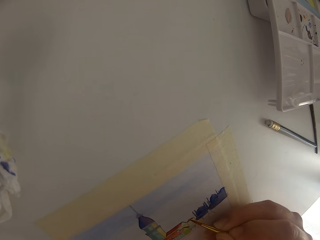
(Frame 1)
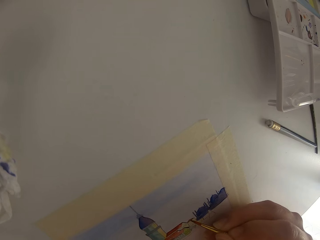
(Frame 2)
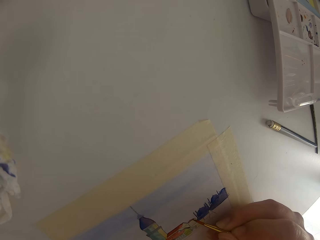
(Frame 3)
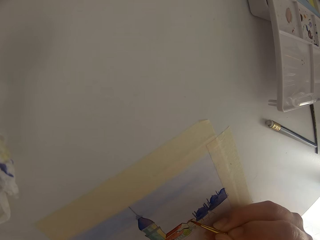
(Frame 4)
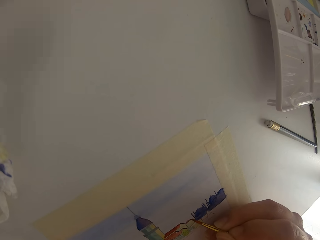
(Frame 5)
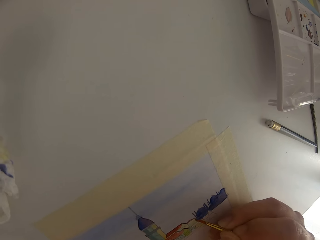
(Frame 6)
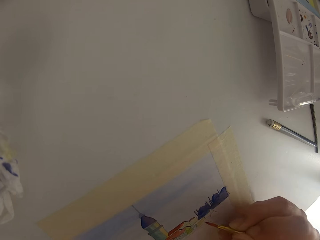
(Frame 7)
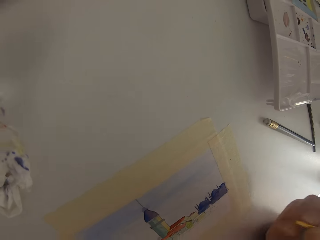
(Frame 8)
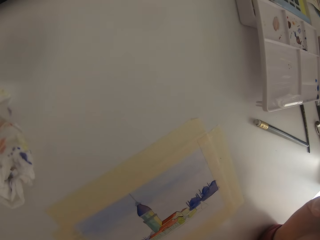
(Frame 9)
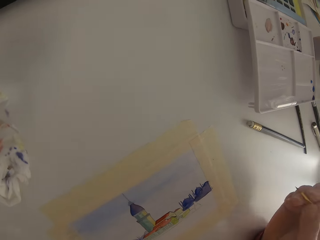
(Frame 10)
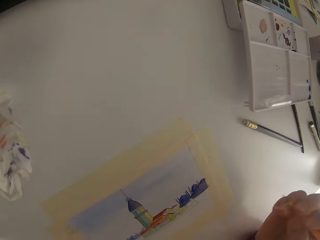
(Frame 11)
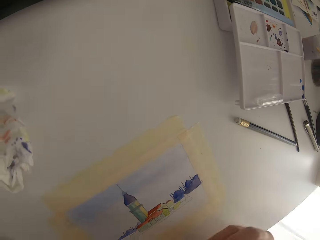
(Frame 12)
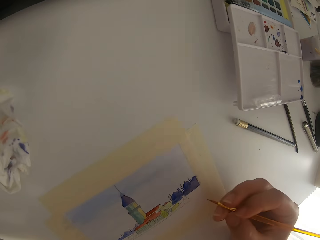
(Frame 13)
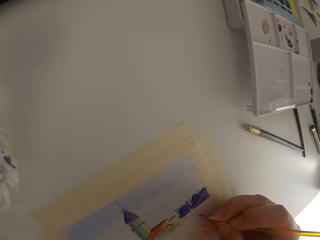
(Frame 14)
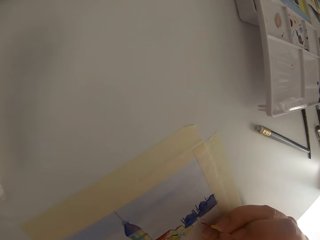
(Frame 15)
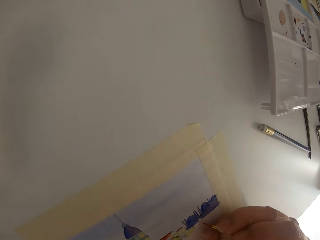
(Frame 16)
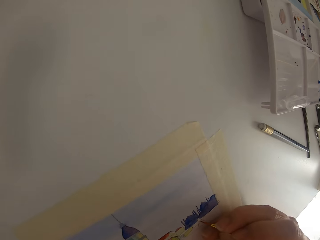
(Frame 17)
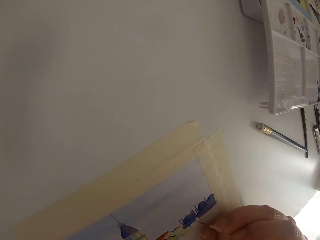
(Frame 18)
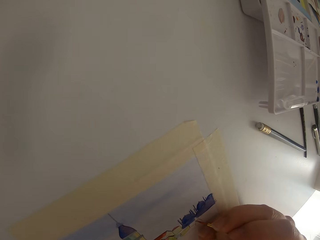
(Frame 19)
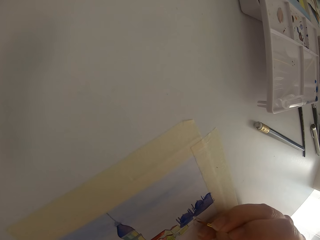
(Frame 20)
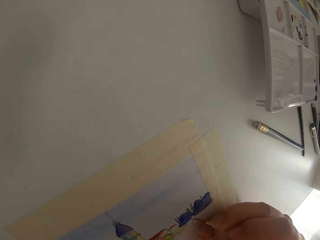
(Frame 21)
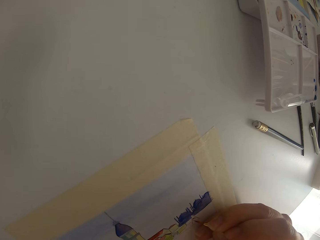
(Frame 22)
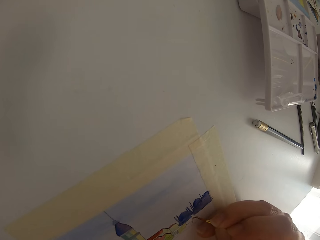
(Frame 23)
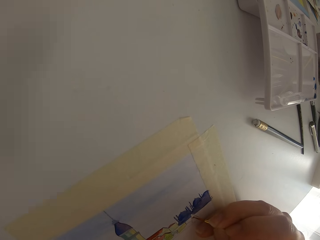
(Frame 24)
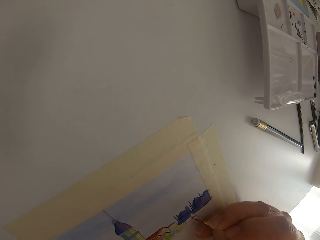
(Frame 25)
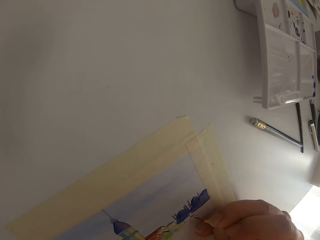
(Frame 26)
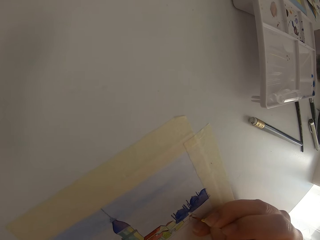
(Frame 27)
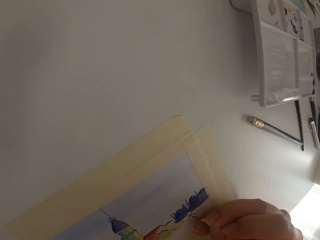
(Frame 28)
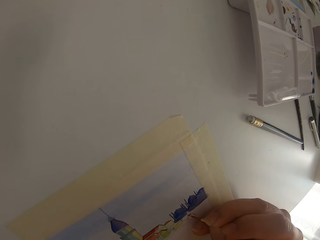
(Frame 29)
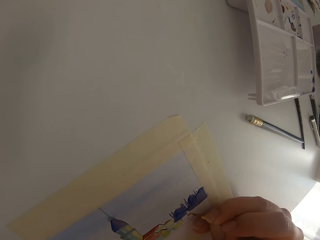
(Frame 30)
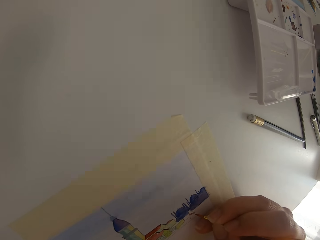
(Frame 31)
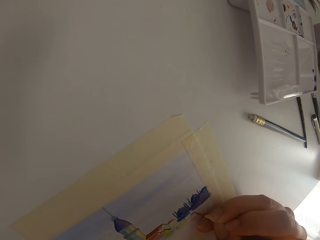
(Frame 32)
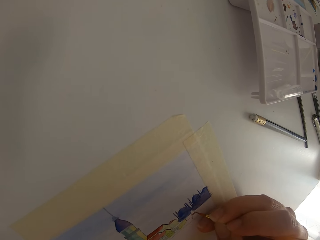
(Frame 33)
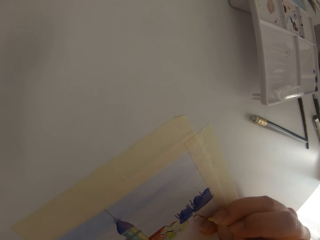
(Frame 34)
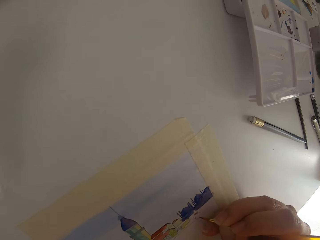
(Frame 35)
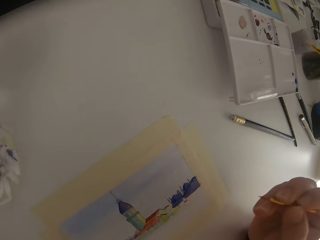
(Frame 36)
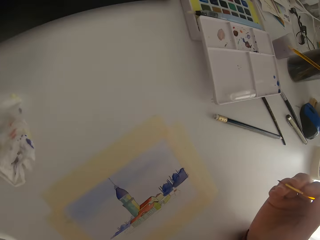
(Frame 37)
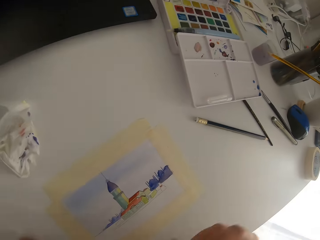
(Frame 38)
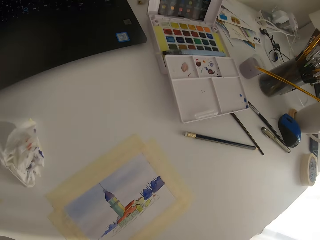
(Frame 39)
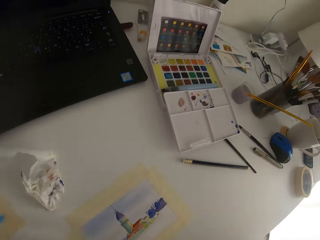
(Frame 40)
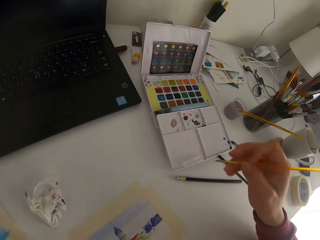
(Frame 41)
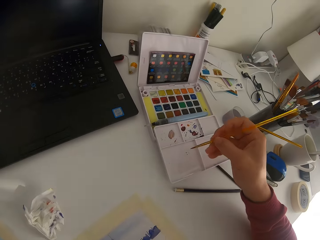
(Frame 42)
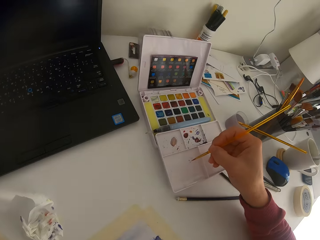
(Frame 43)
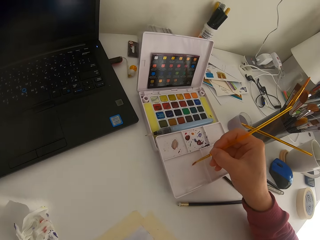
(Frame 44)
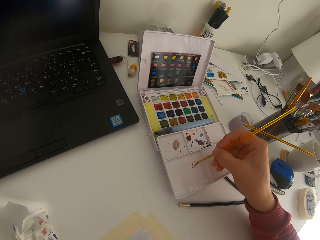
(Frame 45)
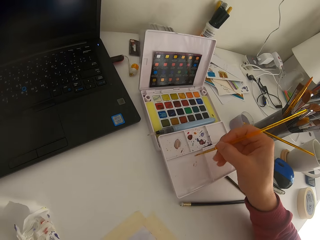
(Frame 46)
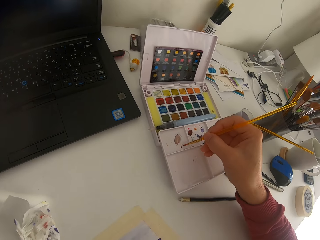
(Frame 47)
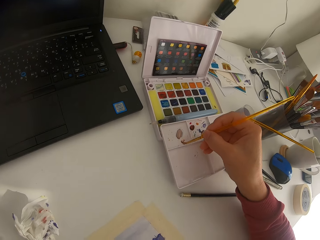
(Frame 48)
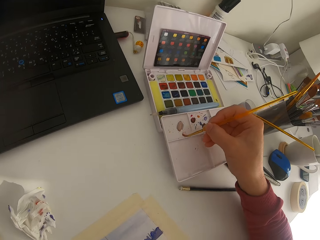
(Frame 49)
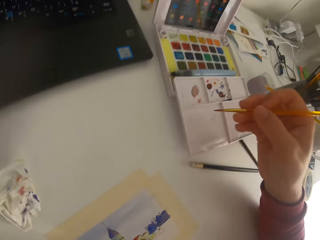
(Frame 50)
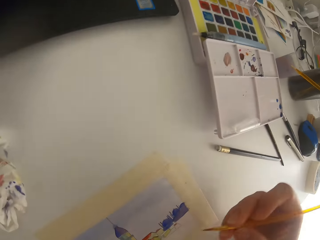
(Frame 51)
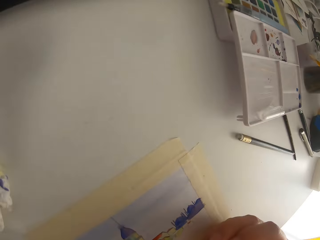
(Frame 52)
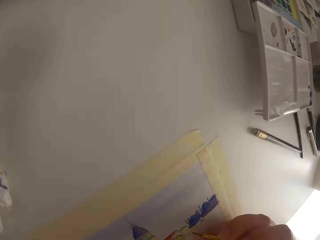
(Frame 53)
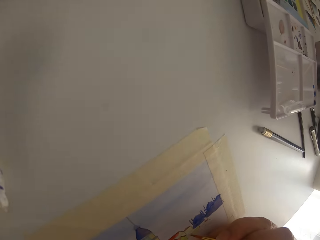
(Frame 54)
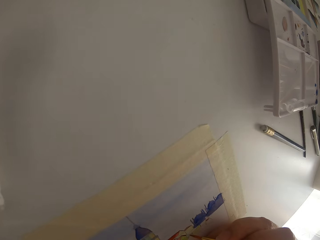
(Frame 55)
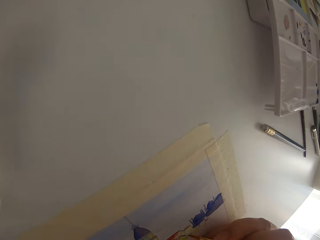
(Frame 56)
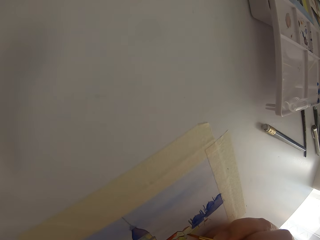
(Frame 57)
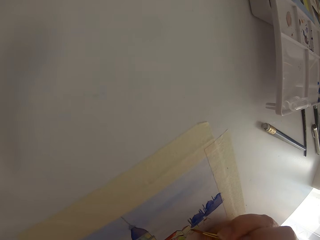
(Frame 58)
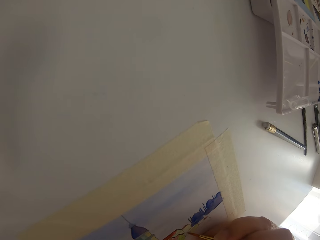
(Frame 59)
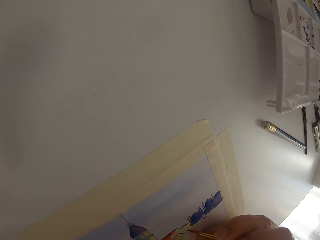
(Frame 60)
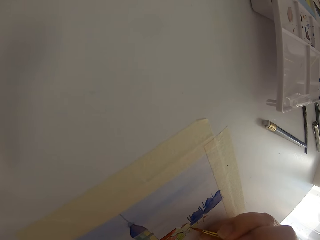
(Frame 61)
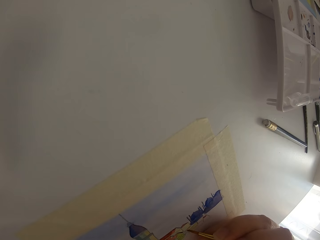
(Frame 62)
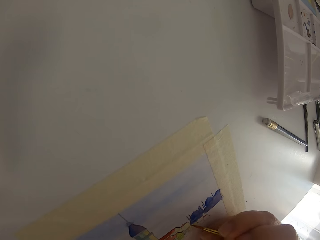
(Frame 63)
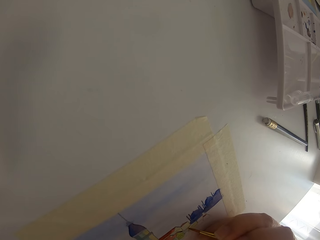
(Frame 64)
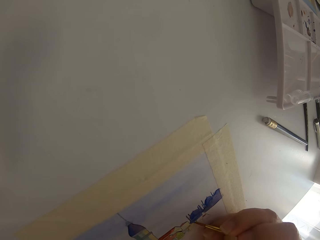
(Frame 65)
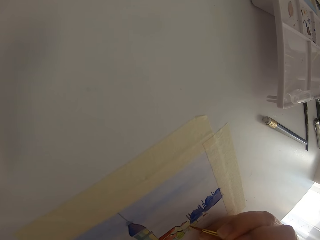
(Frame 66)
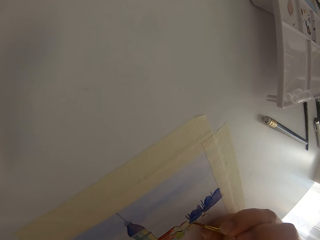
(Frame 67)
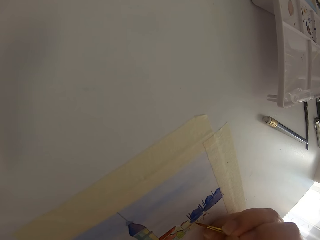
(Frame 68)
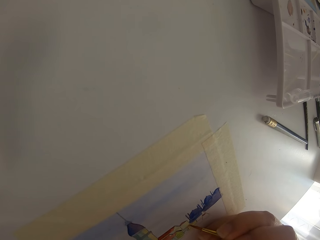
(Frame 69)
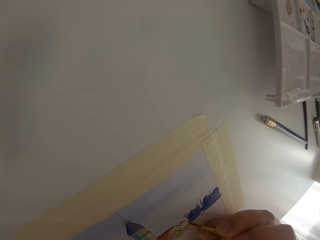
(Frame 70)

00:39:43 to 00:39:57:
The camera wearer paints on paper. They pause painting. They paint on the paper. They mix the color on a palette.

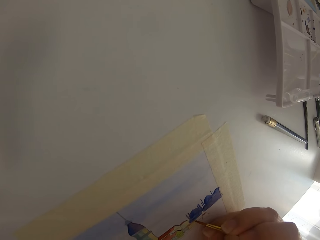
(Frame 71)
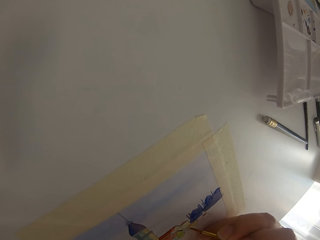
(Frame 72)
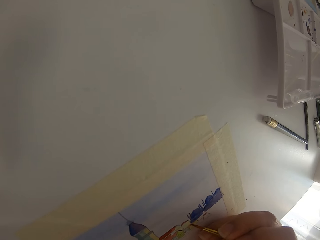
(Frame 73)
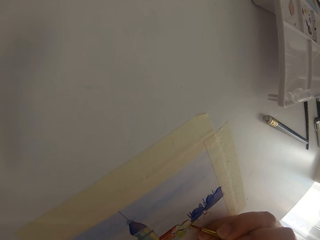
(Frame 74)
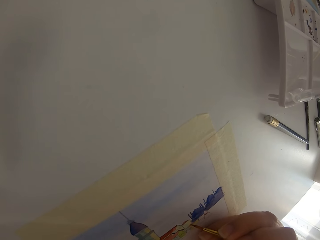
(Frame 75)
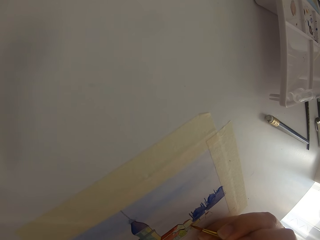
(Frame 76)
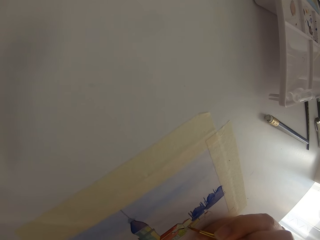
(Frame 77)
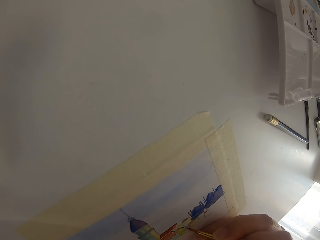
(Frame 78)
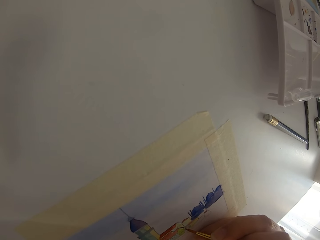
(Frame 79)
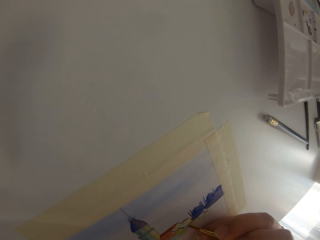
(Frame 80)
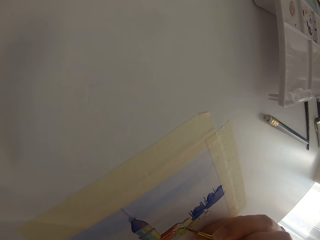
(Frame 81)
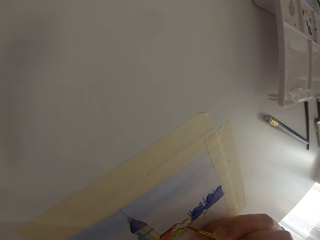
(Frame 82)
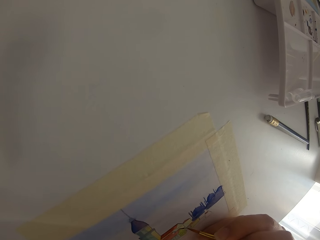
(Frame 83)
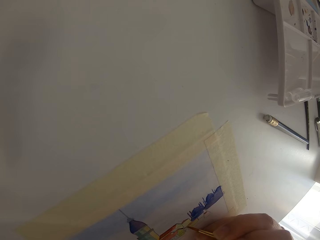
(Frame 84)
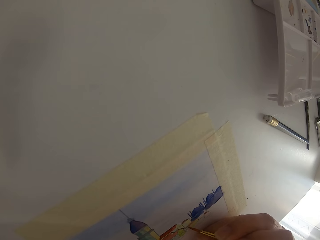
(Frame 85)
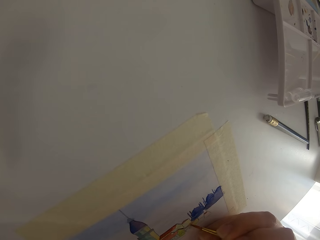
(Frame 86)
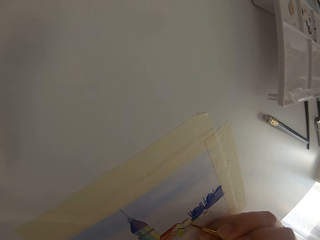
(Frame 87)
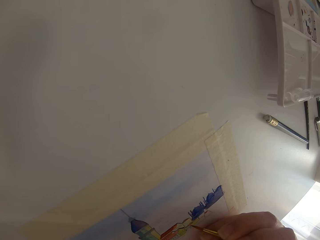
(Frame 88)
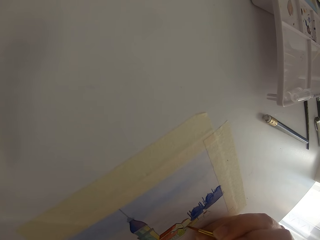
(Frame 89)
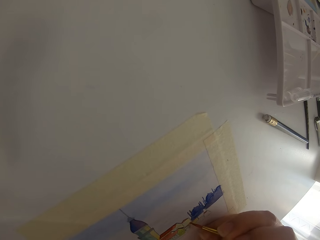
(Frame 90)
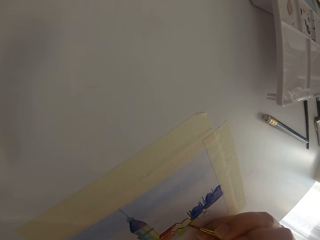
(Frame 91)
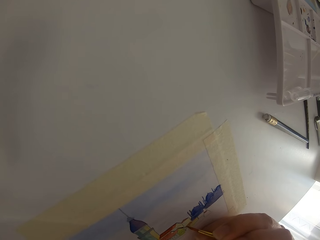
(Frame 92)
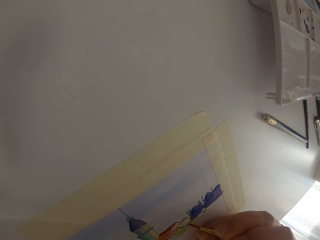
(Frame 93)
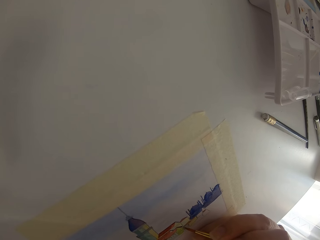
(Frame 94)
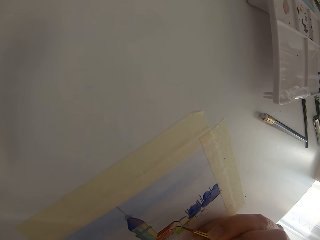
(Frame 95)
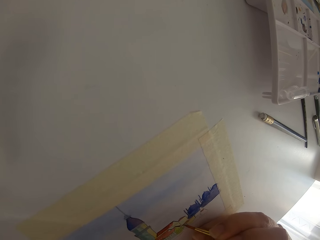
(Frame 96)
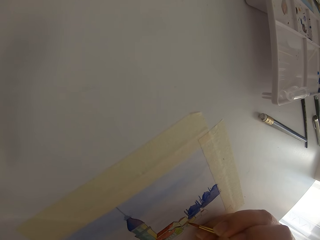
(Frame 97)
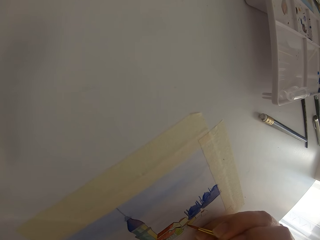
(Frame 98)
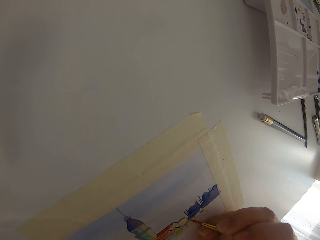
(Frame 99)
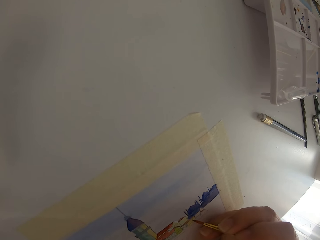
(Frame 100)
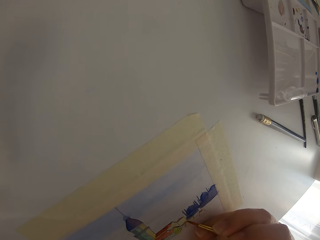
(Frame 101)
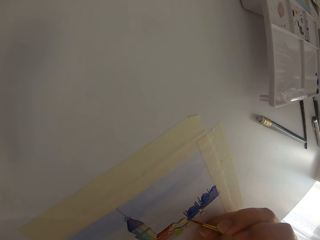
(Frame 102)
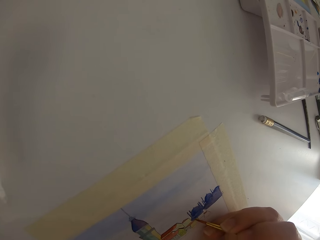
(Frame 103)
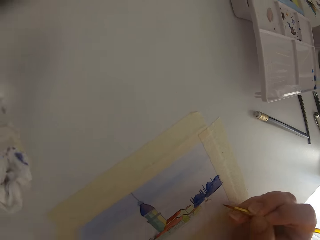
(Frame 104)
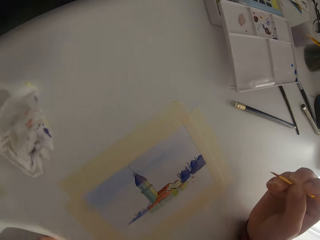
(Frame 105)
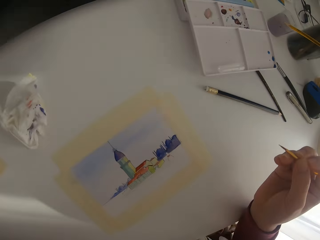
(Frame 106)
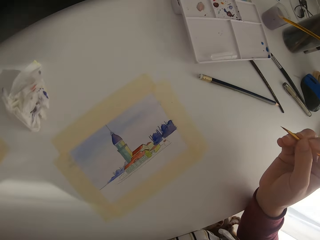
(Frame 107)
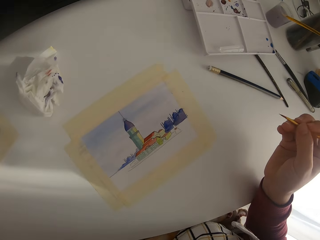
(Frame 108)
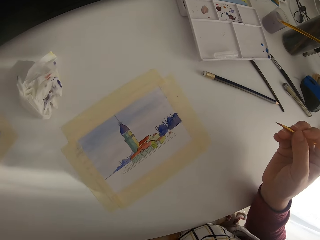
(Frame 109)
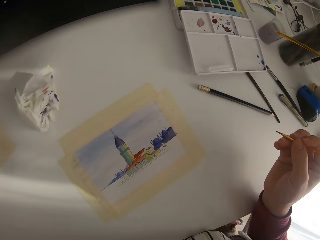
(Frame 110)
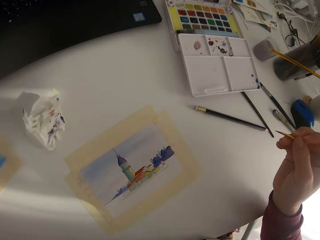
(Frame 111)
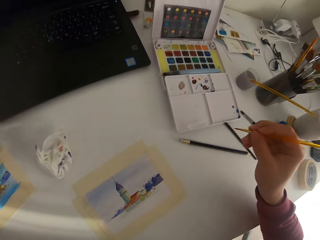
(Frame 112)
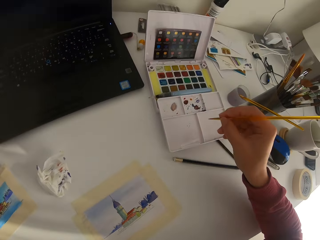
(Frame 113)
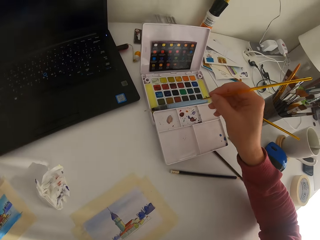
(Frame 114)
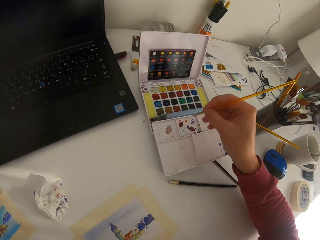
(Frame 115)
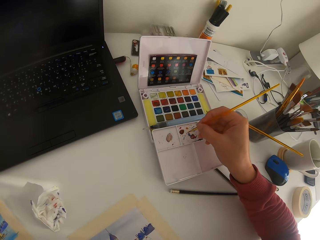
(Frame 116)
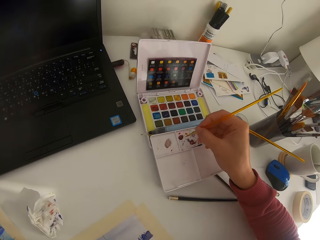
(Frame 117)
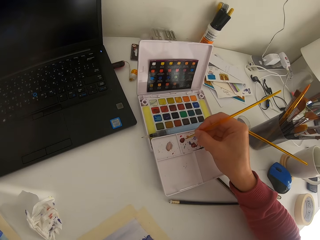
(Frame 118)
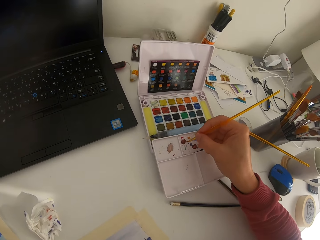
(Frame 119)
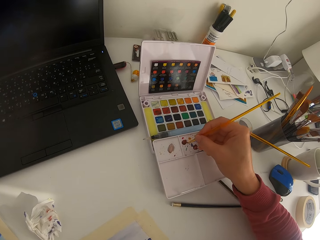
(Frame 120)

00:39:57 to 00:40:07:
The camera wearer paints on paper.
